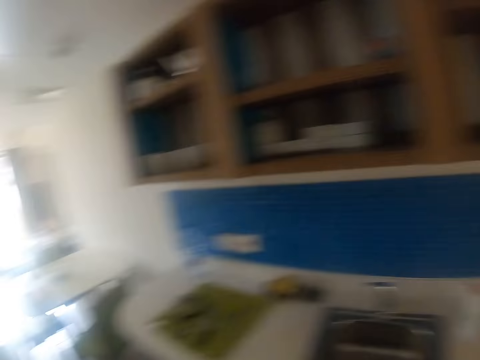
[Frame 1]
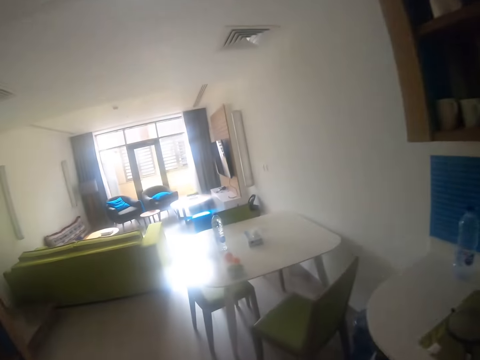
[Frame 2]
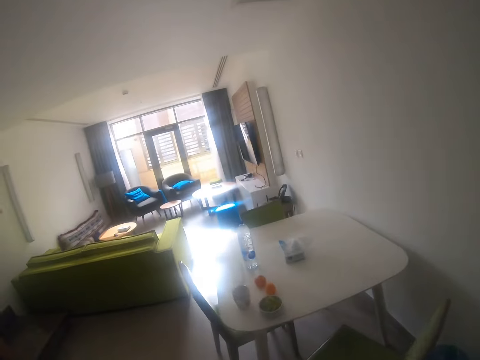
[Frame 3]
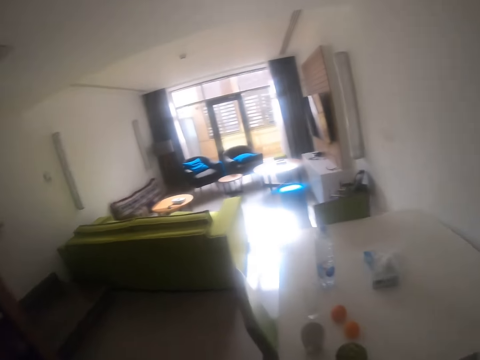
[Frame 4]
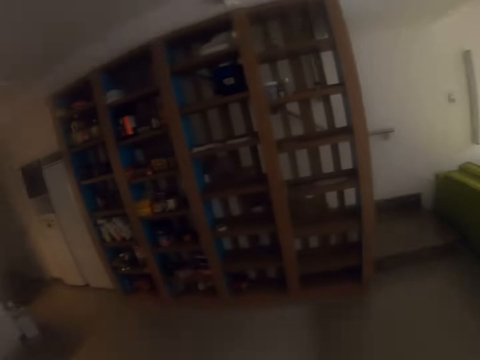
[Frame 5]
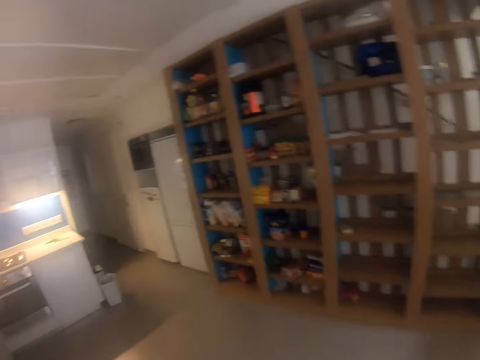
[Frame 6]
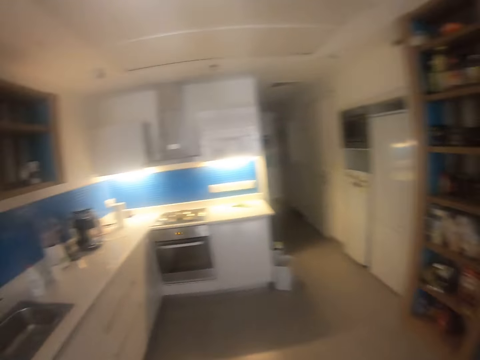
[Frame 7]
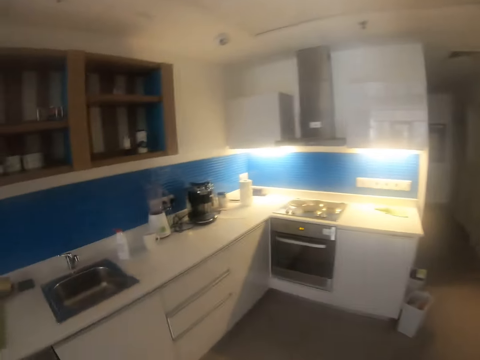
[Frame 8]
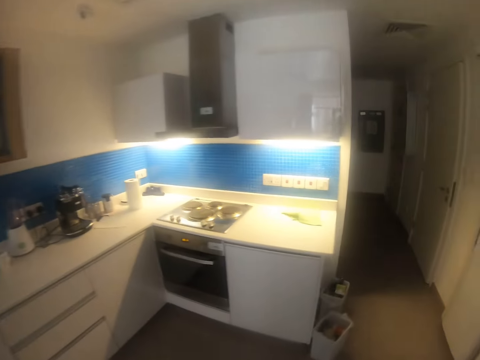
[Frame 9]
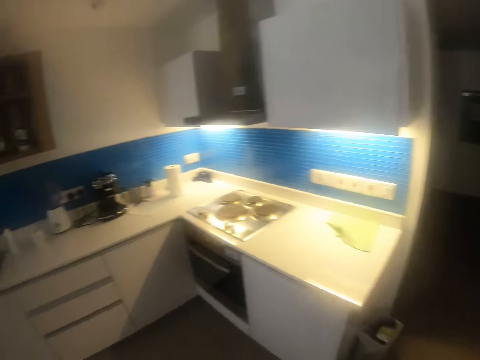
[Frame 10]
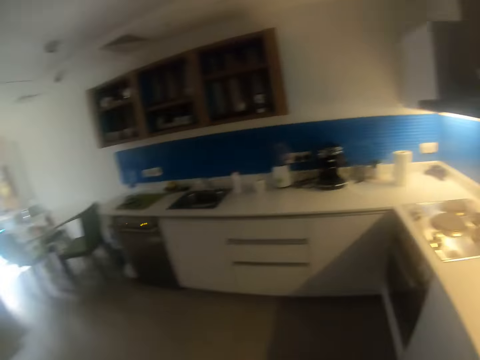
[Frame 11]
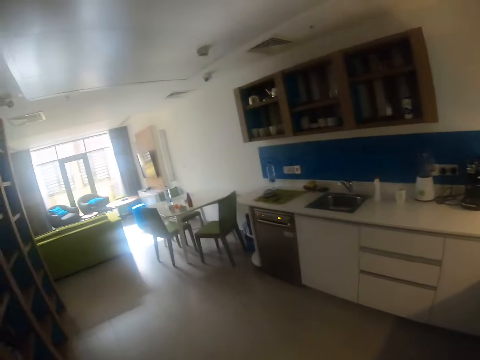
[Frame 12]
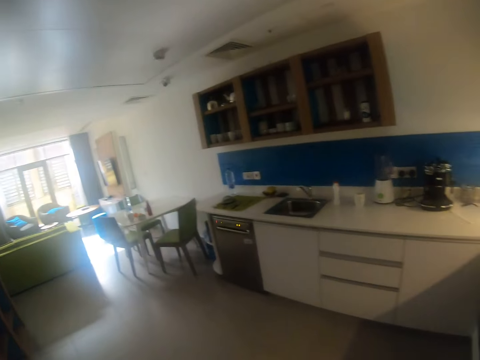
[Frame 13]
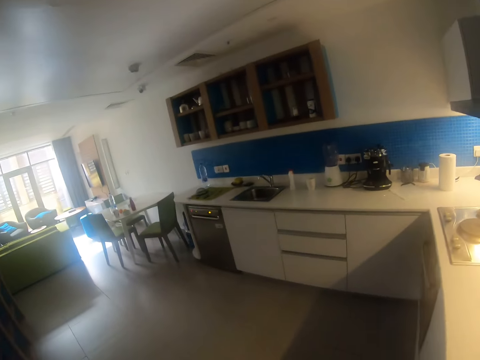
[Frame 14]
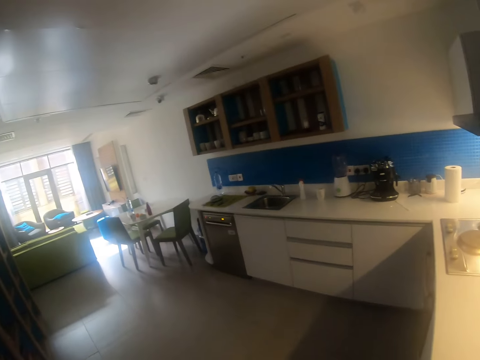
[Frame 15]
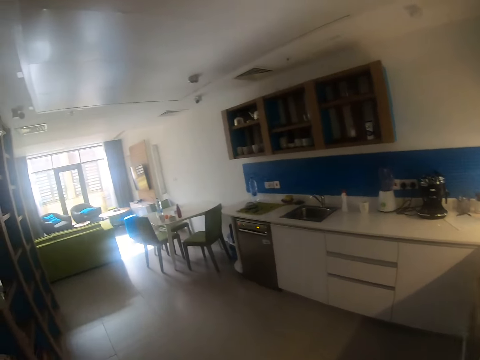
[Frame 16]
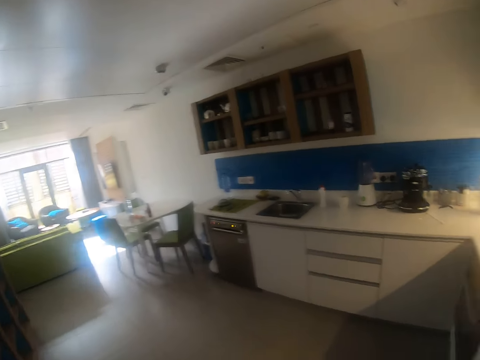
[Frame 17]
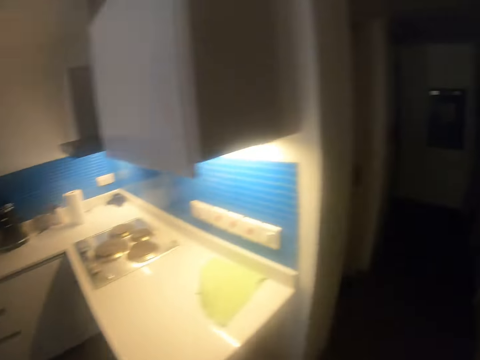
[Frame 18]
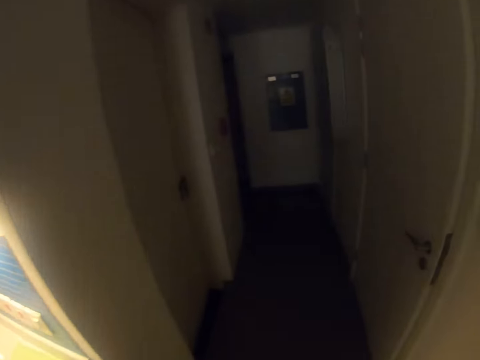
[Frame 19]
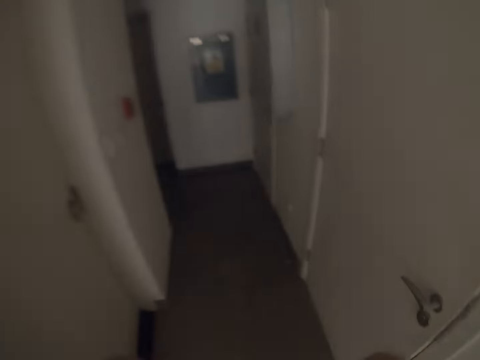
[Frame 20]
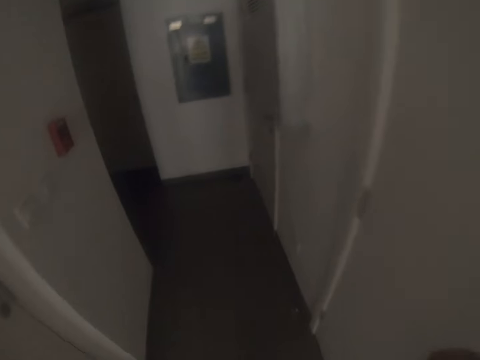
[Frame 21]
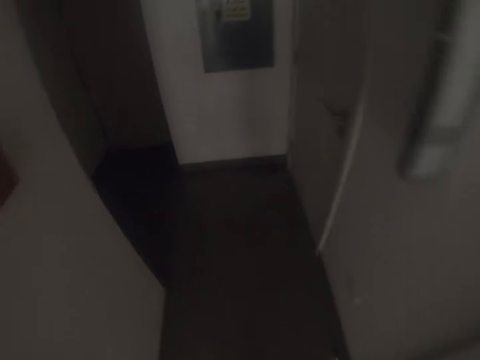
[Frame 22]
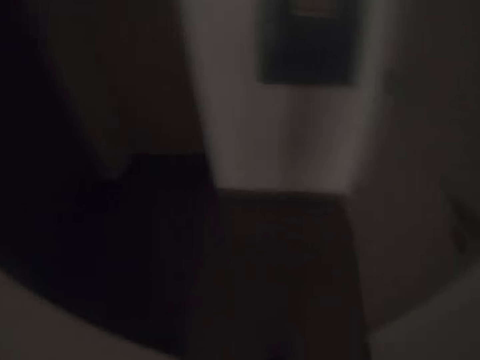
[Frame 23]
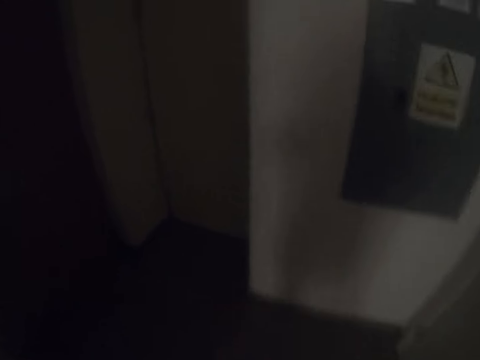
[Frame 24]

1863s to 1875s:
The camera wearer walks around the kitchen. They look around. They walk towards the house corridor.

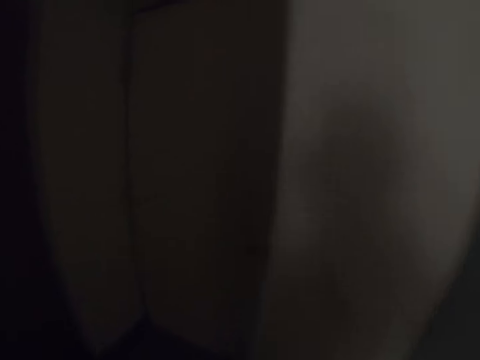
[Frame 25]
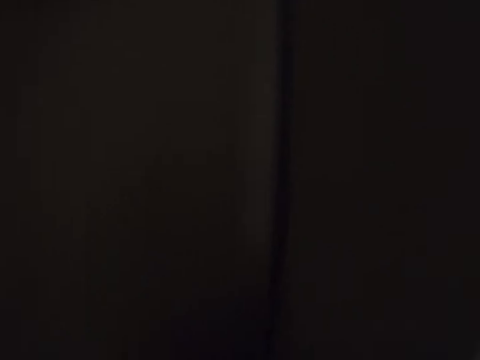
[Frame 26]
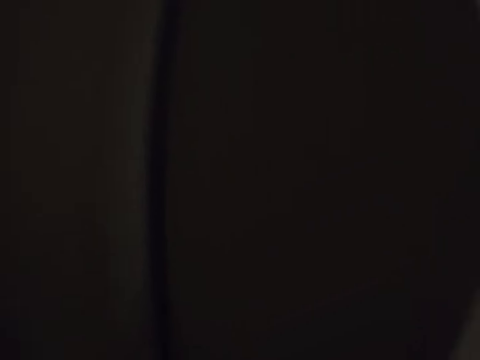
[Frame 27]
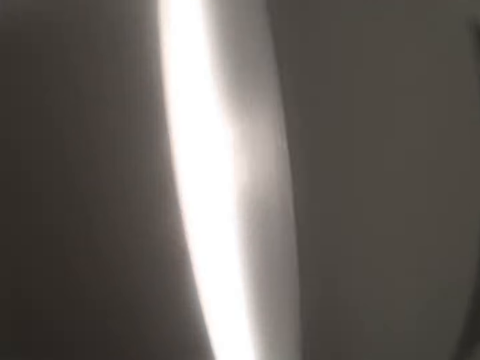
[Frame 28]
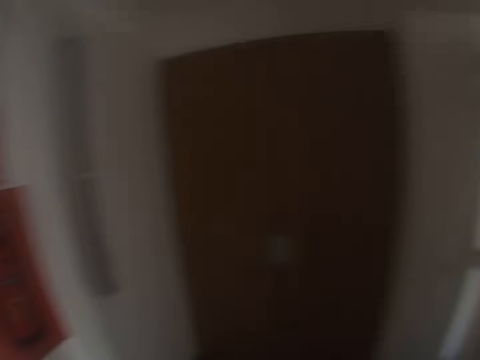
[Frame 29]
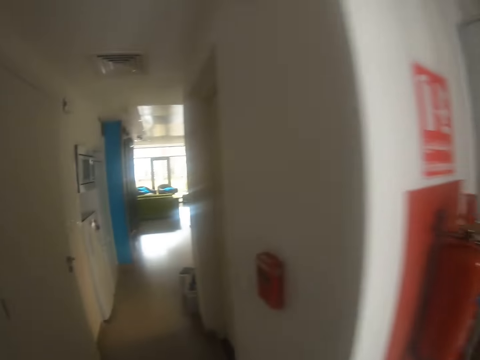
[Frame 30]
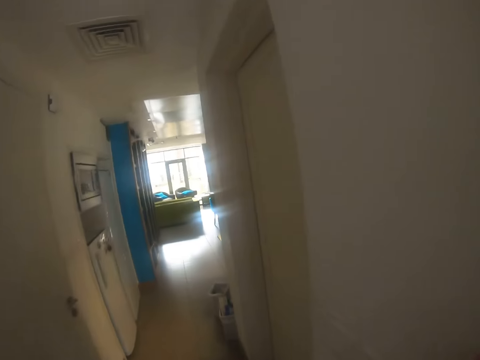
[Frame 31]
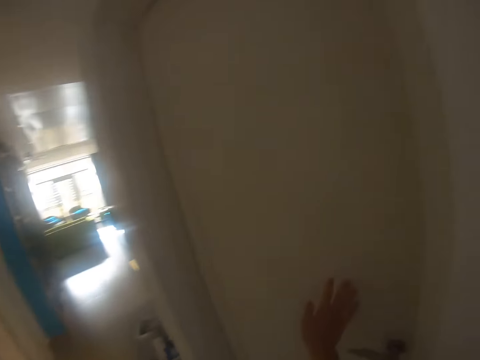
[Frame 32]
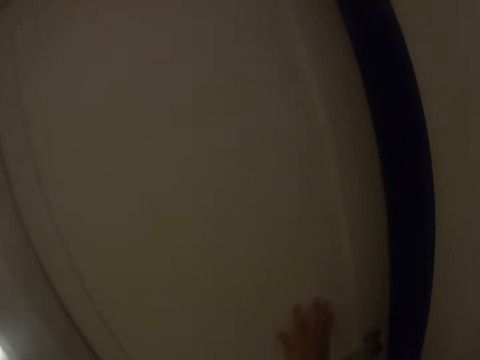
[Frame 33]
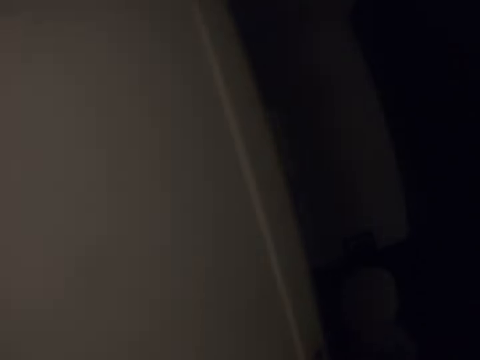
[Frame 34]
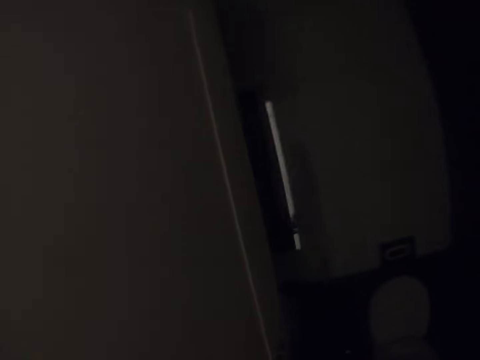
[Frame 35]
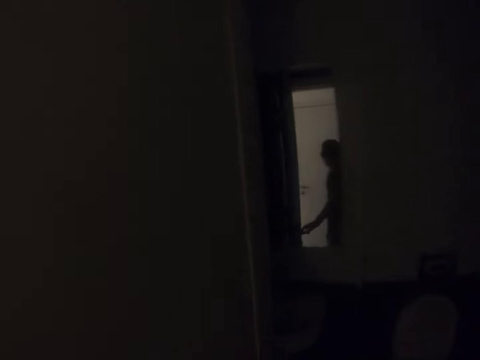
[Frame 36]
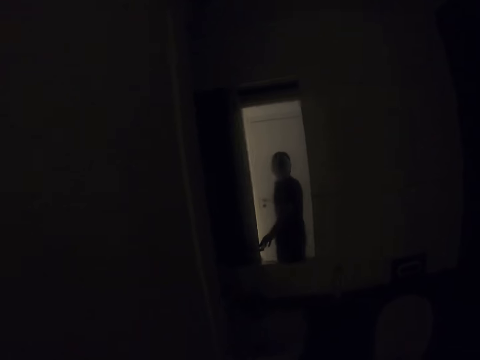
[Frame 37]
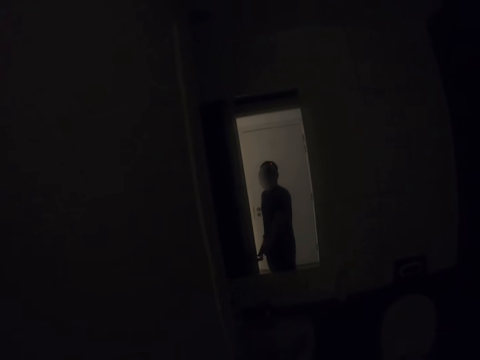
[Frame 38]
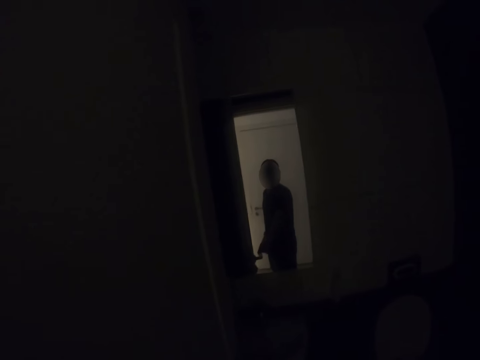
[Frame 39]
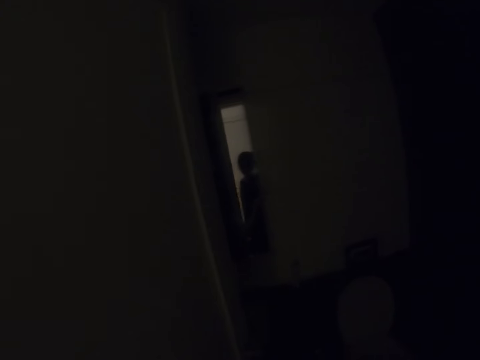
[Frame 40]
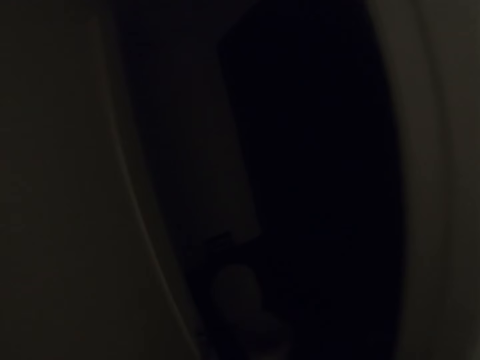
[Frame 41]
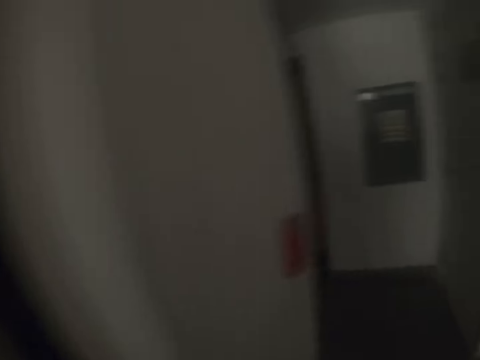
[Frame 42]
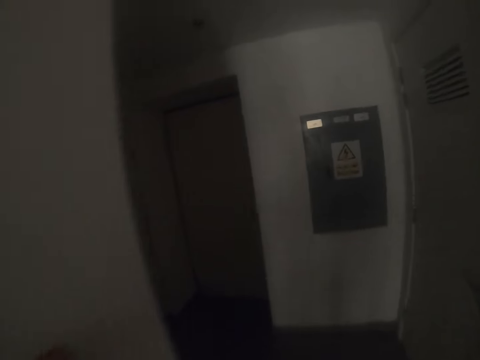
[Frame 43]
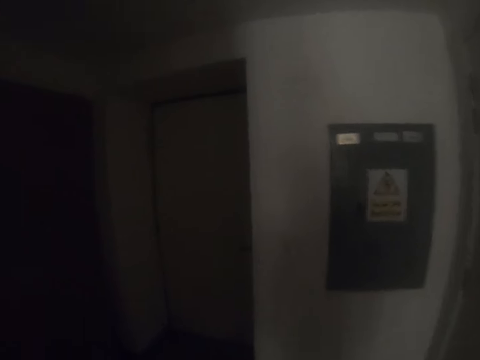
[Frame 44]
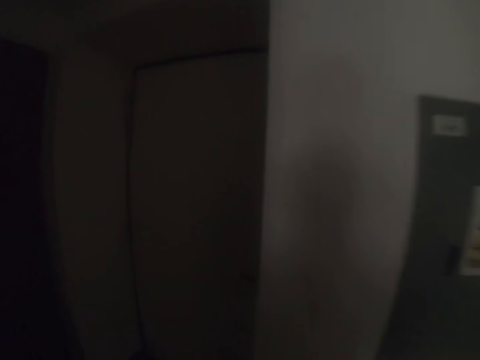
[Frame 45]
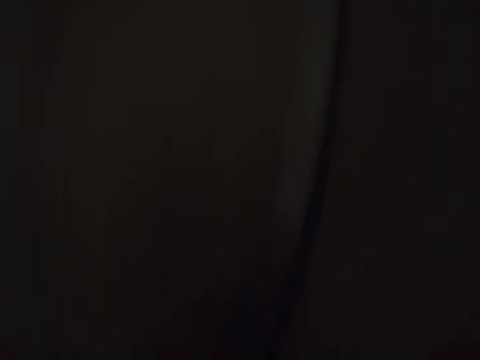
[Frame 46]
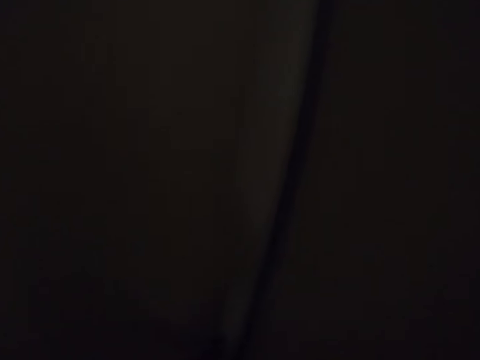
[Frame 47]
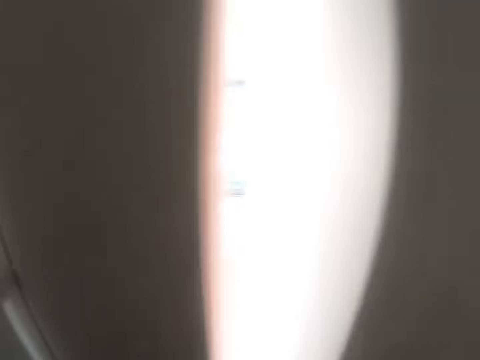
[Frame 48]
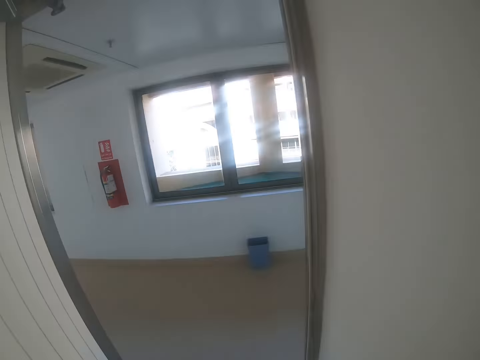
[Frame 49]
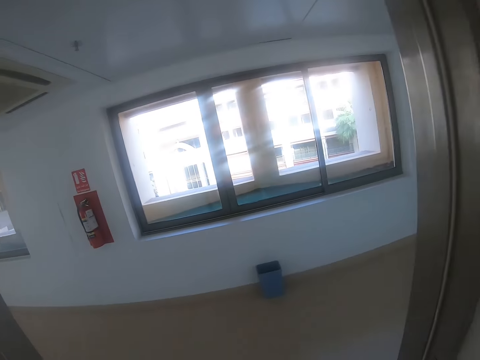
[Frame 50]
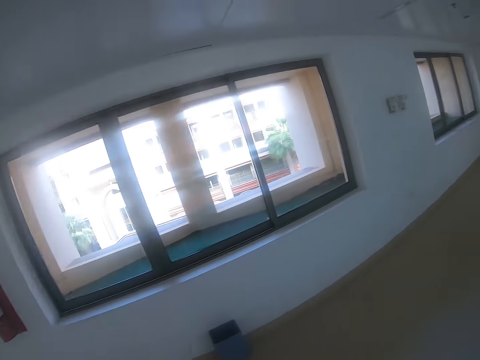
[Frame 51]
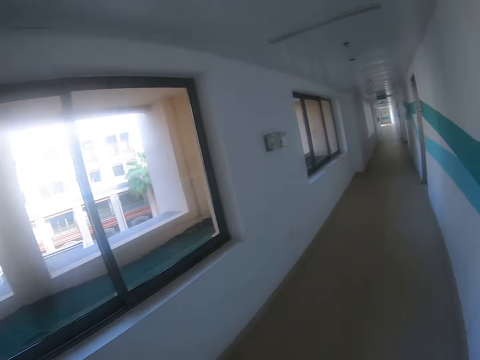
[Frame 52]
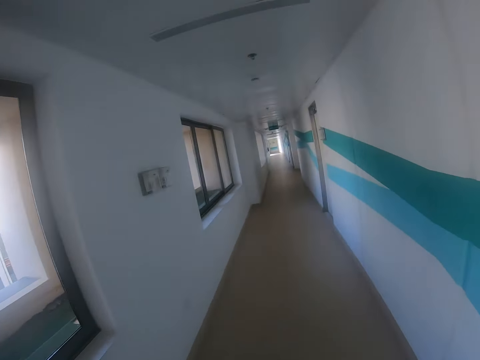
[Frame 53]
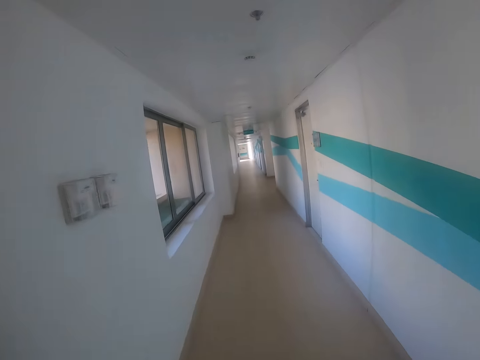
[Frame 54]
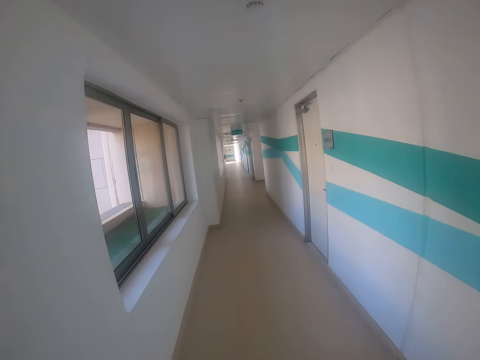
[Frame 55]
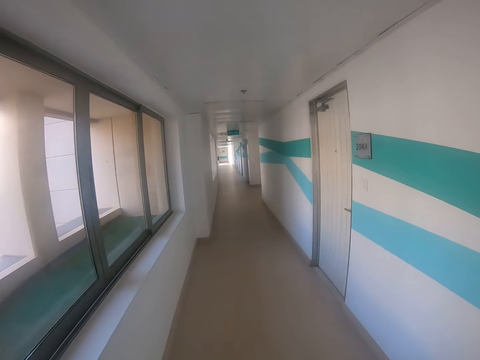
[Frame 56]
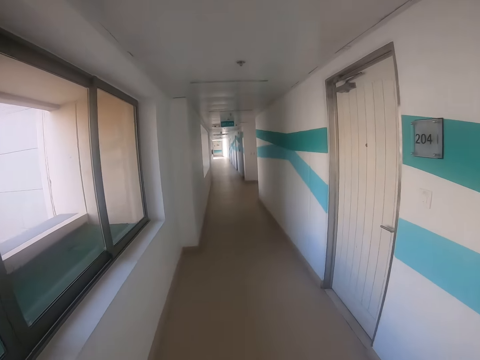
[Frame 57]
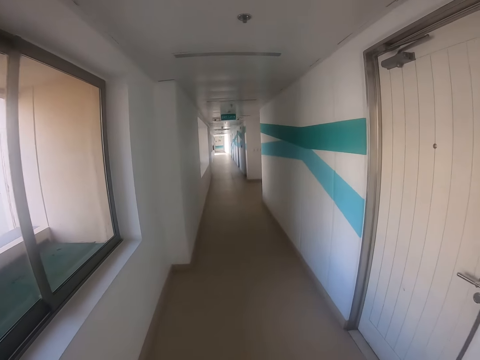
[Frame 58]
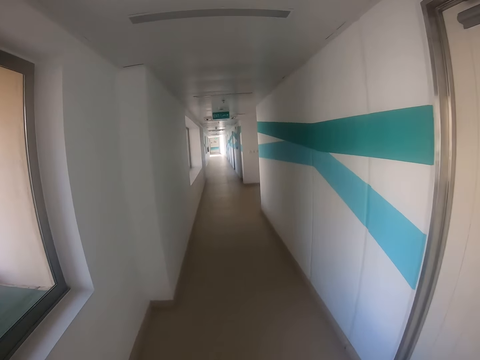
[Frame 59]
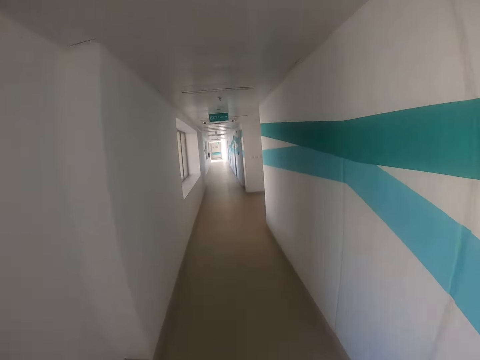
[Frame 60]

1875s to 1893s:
The camera wearer opens the door to a room. They look around and walk around. They push a door. They open the door to another room. They look around. They close the door of the room. They walk around. They open a door. They walk out of the house. They walk outside the house.
